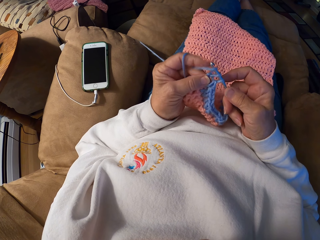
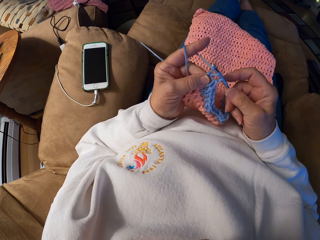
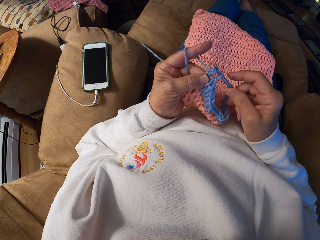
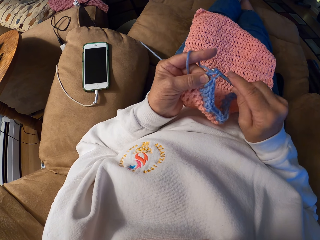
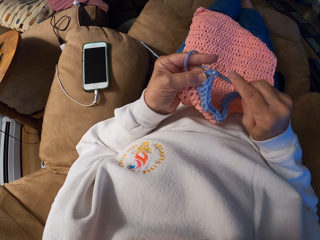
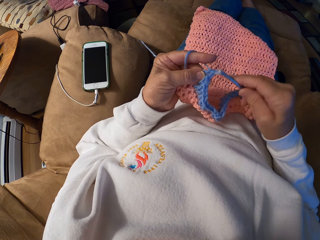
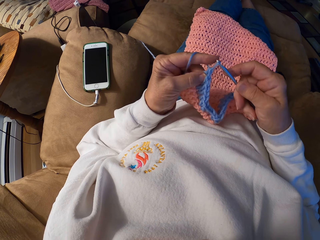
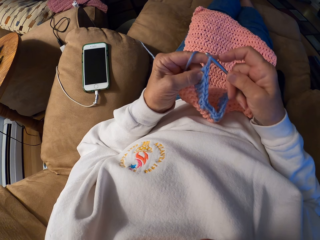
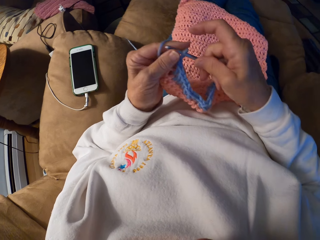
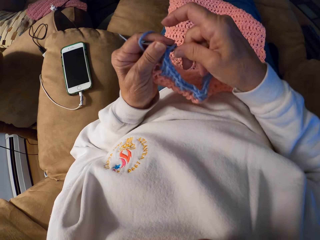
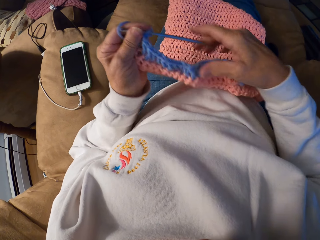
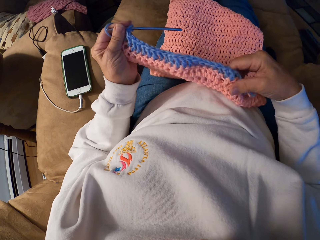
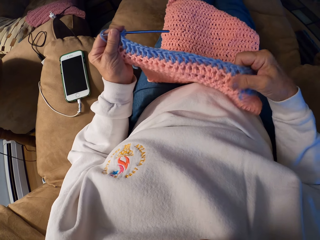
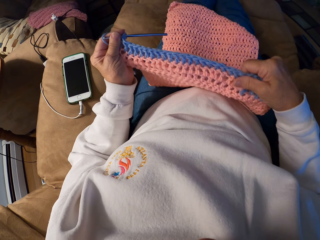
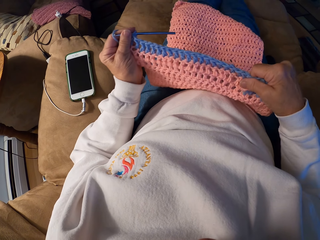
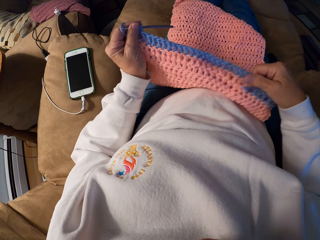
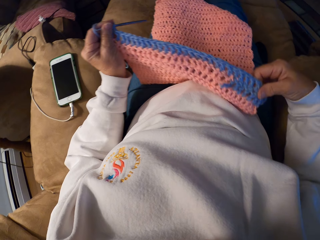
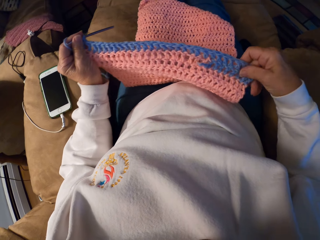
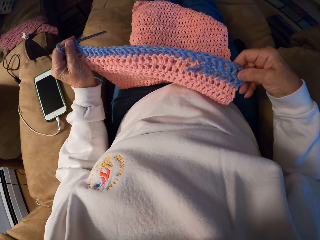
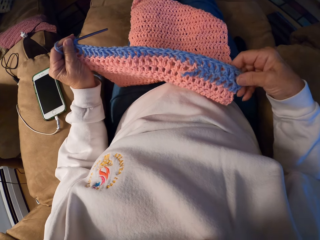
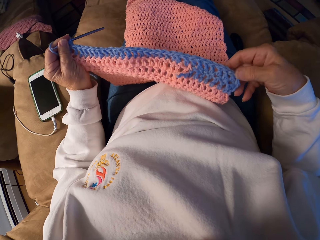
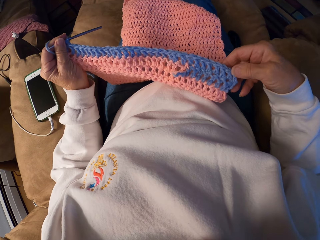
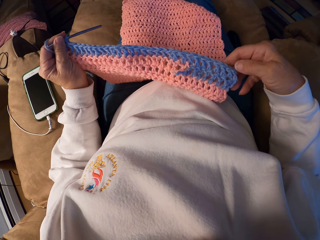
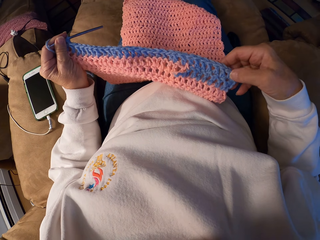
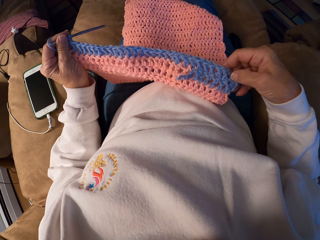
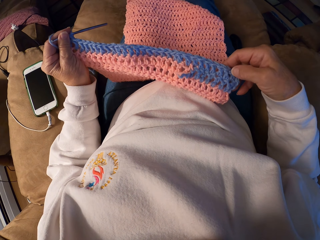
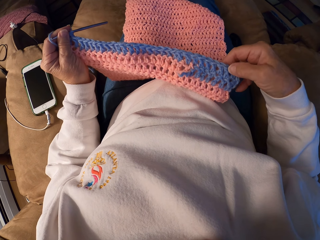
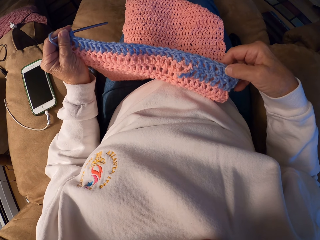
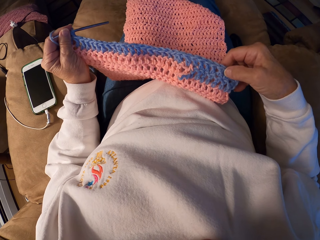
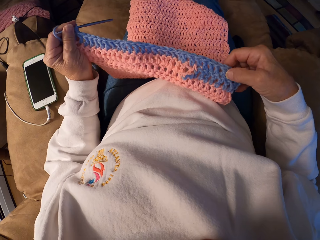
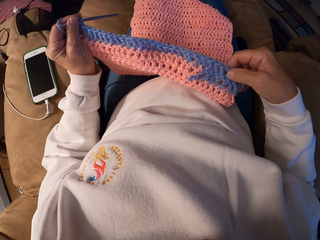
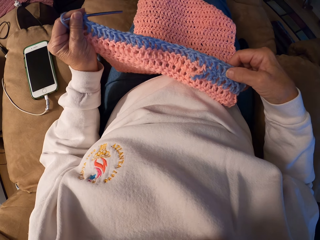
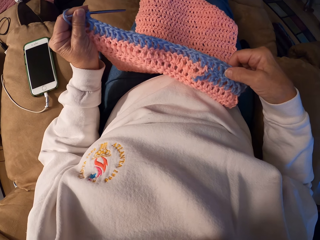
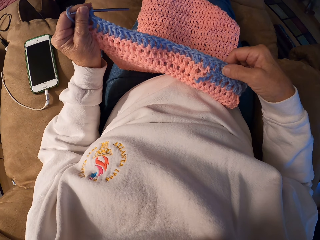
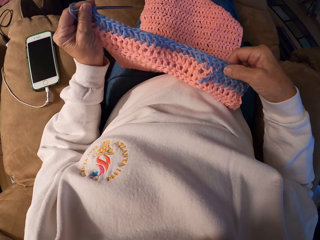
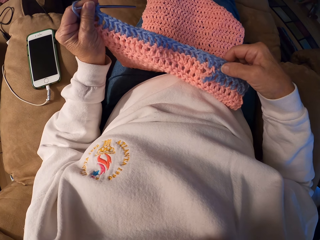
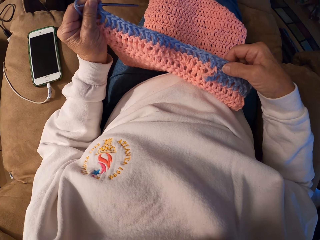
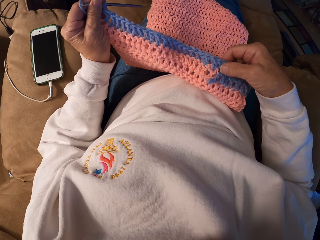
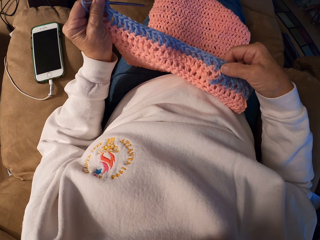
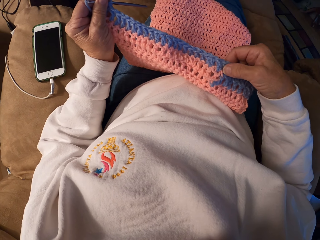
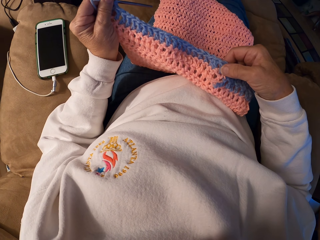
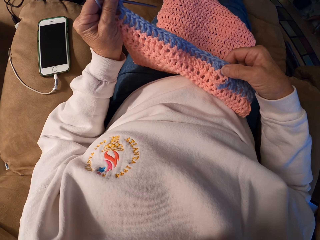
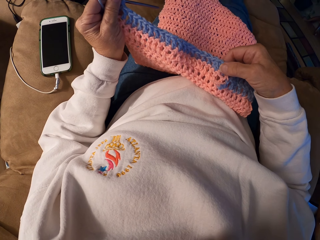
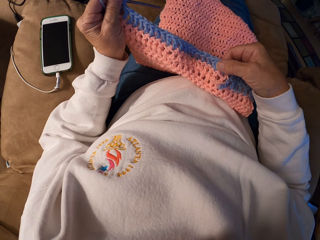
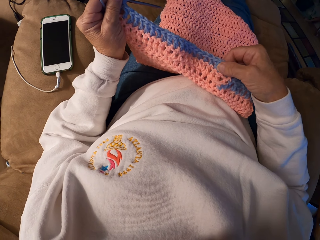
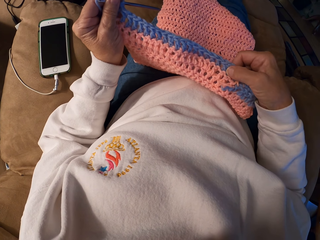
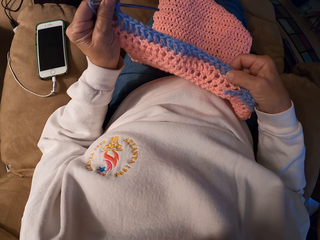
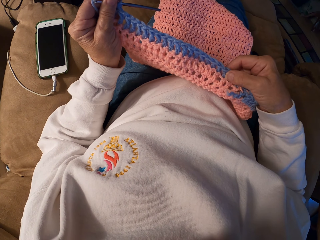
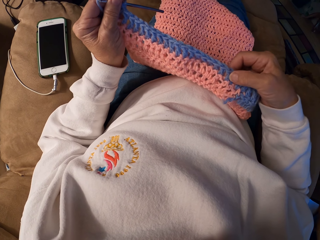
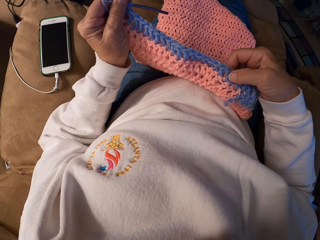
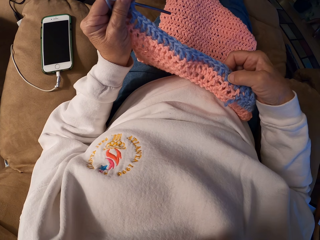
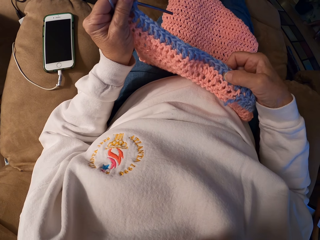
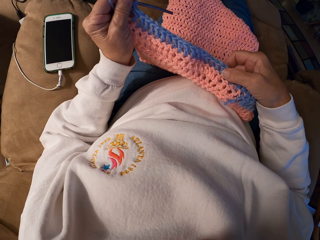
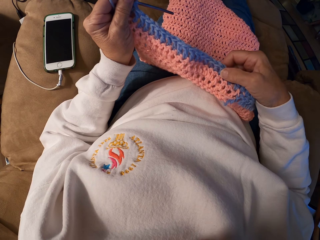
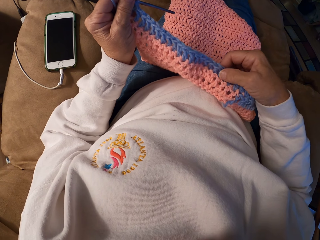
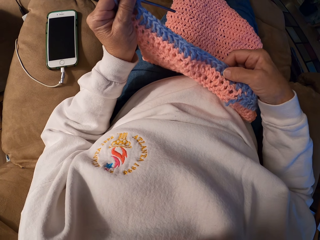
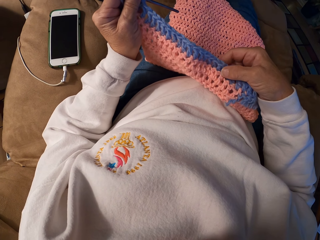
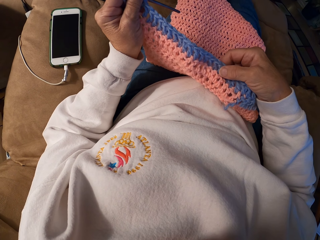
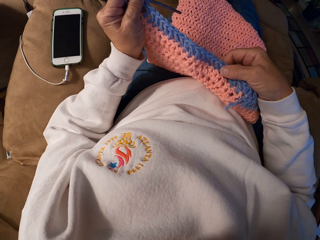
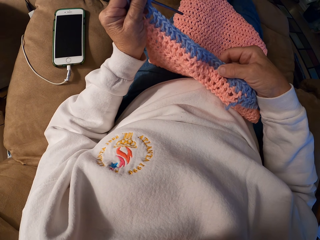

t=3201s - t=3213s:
The camera wearer holds the crochet hook with her left hand. She stretches the garment with her hands. She counts the rows in the crochet with her right hand. She holds the garment with her hands.

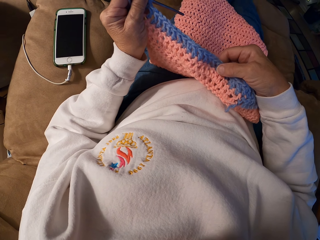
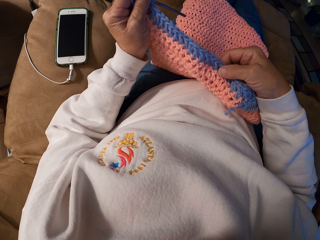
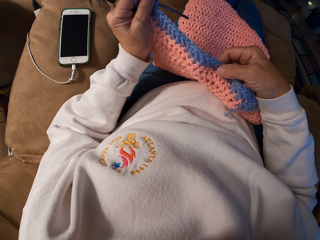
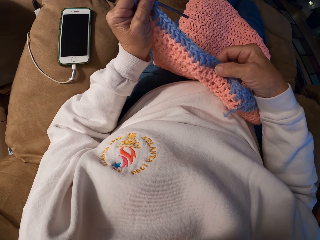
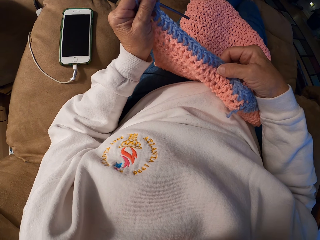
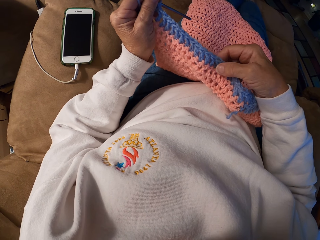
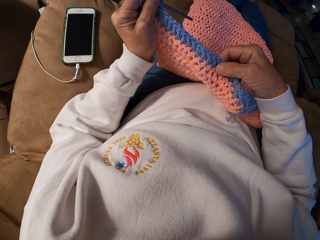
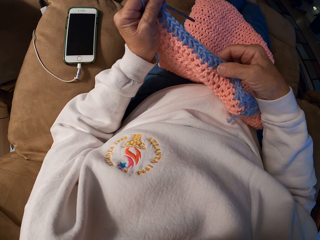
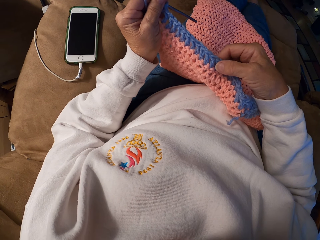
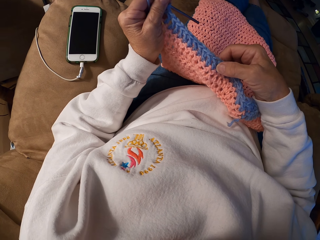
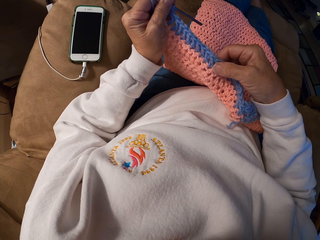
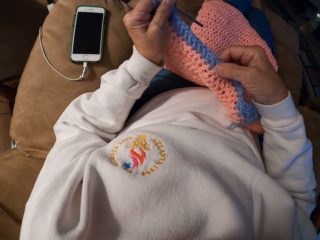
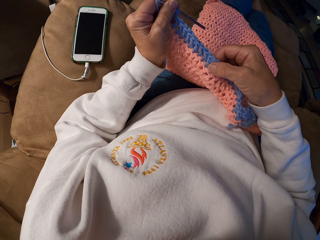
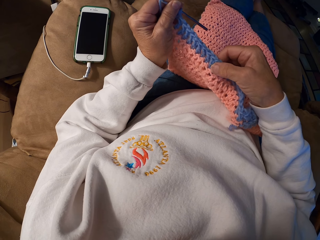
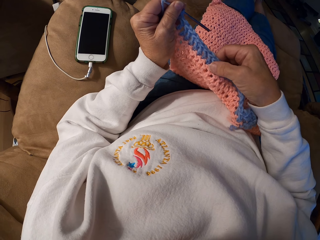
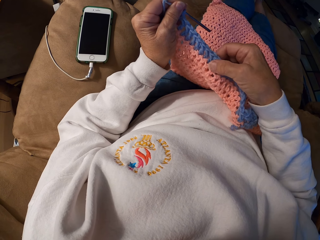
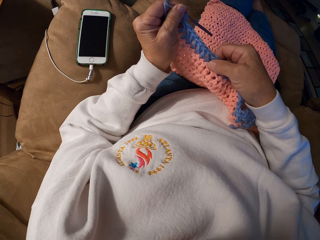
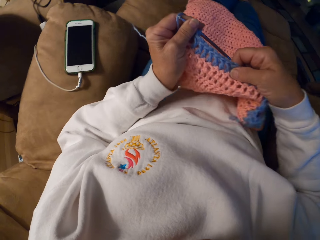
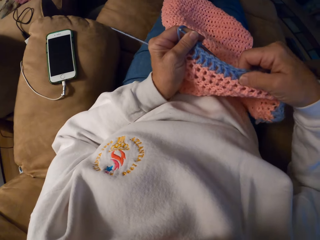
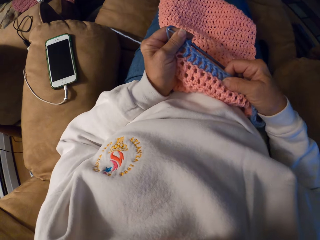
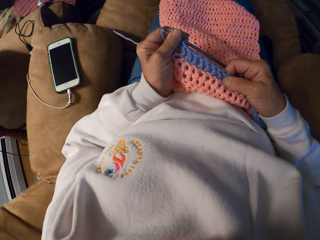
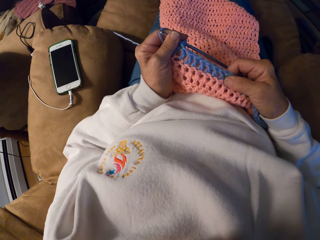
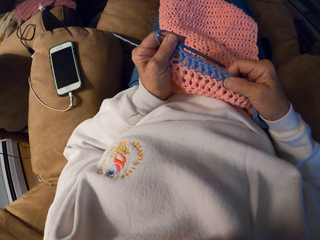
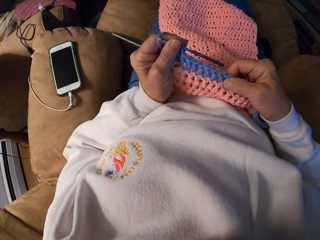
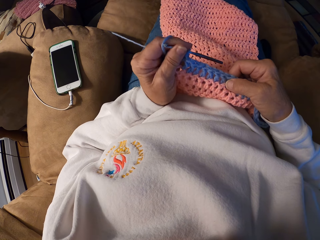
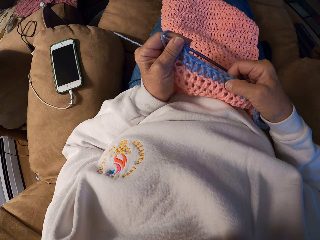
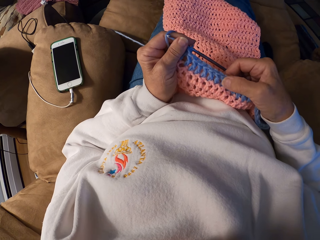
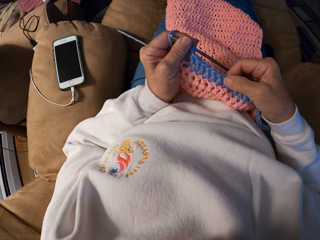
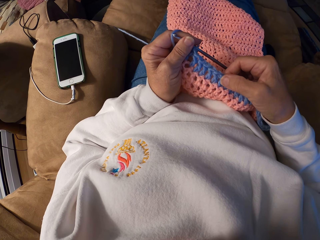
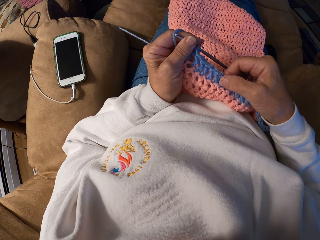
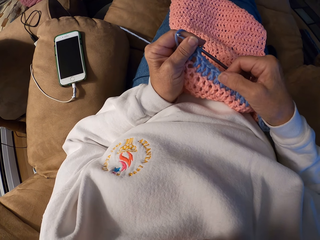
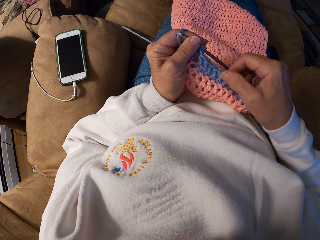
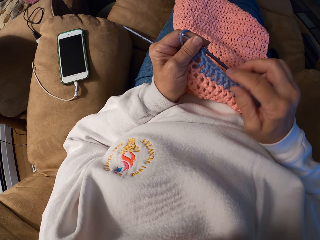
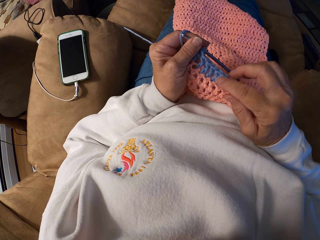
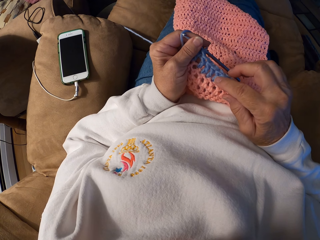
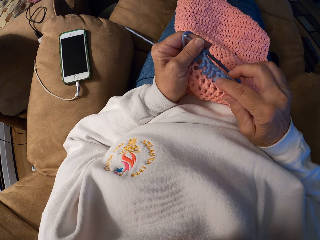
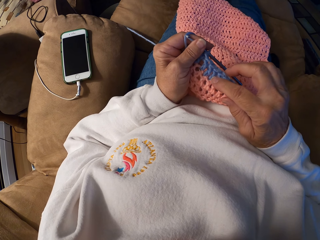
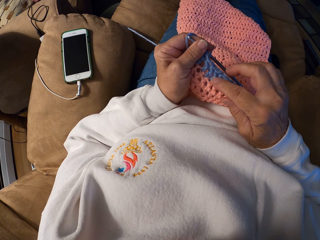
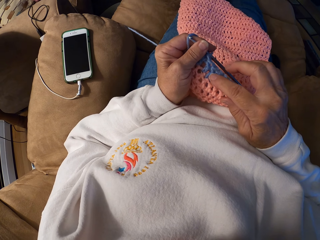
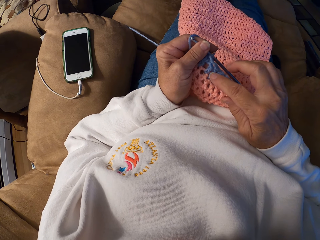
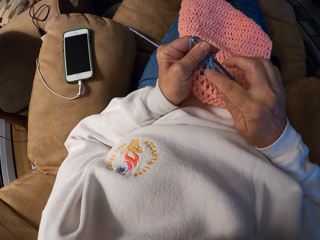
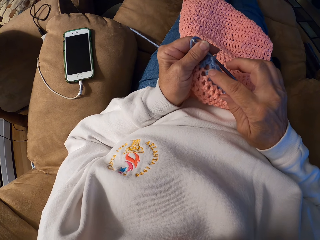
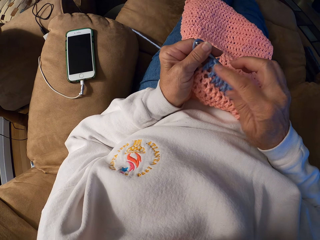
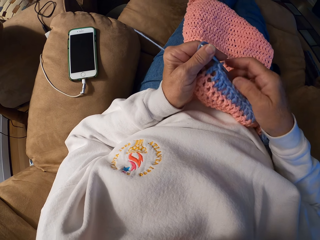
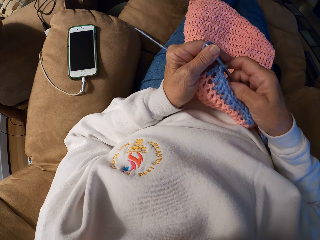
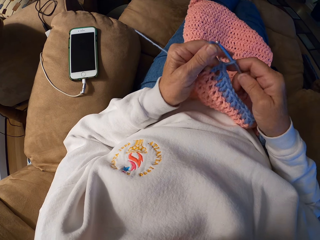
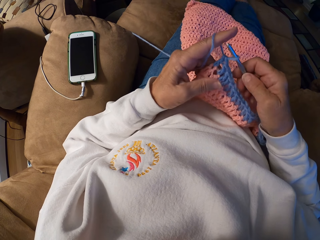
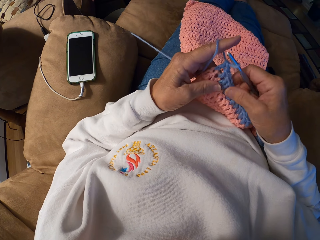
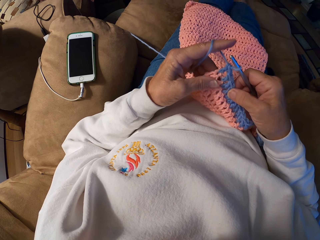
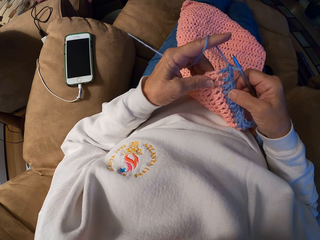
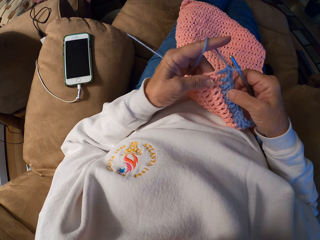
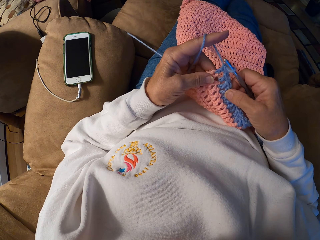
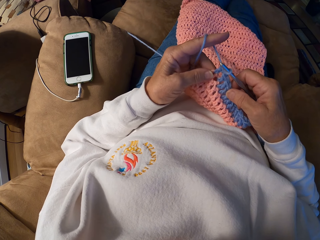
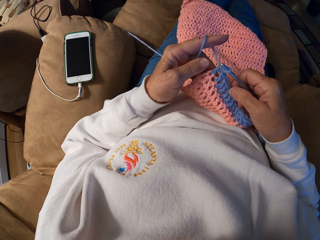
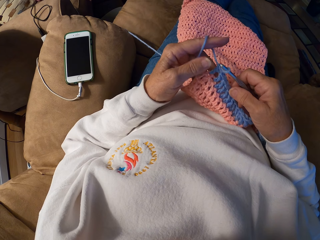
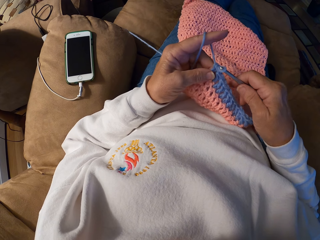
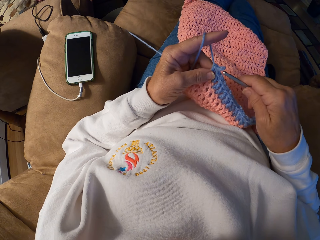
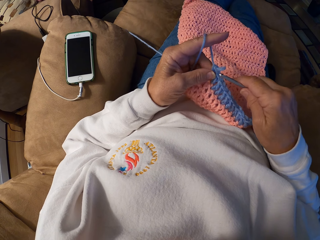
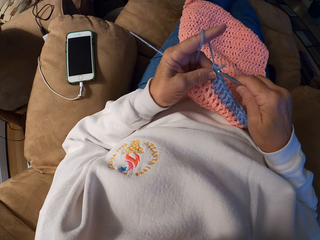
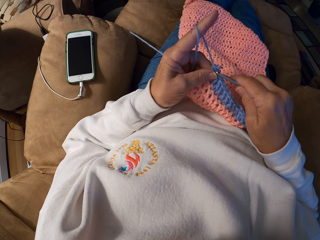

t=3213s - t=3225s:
The camera wearer pulls the garment. She counts something on the garment. She holds the crochet hook with her right hand and touches the crochet.
